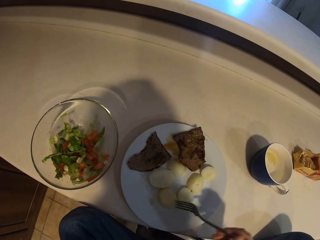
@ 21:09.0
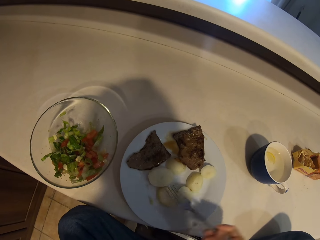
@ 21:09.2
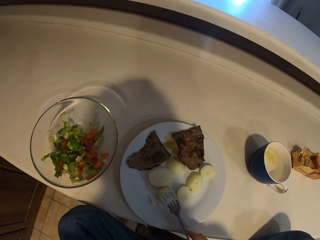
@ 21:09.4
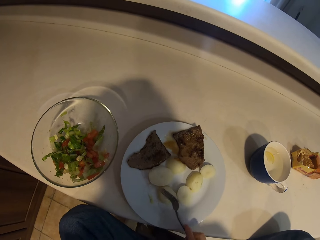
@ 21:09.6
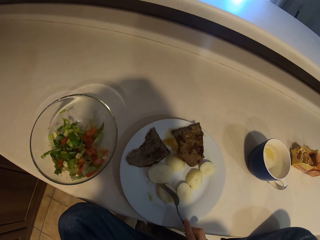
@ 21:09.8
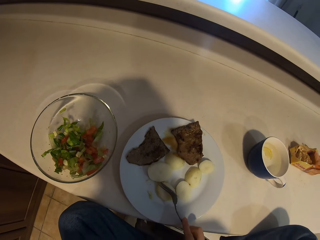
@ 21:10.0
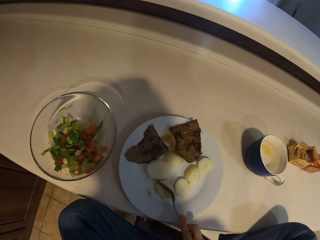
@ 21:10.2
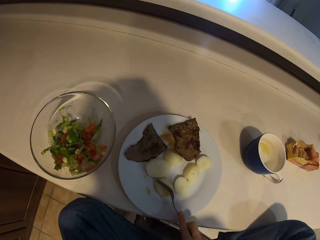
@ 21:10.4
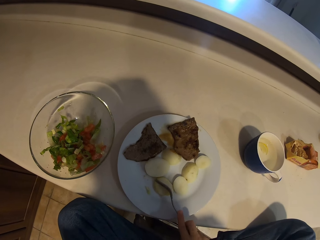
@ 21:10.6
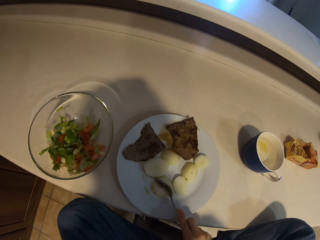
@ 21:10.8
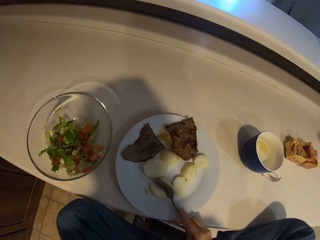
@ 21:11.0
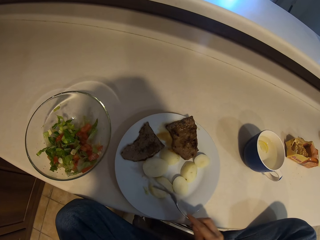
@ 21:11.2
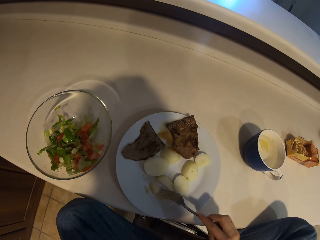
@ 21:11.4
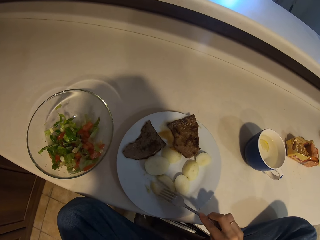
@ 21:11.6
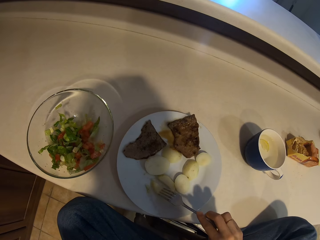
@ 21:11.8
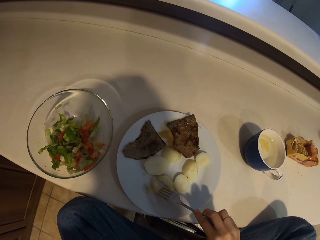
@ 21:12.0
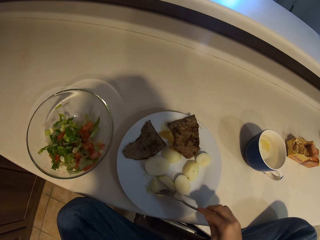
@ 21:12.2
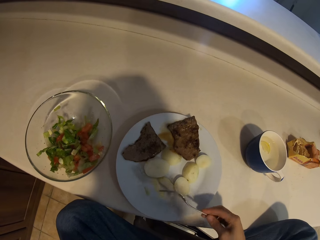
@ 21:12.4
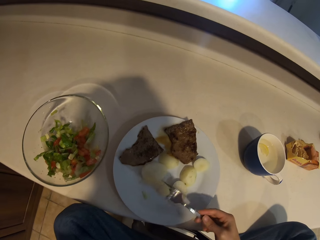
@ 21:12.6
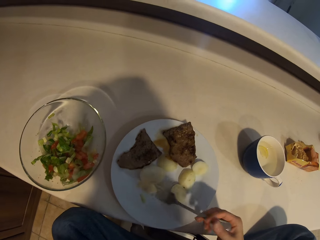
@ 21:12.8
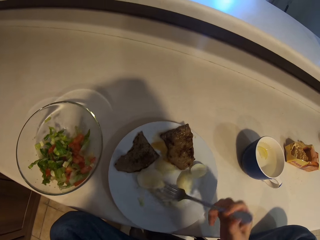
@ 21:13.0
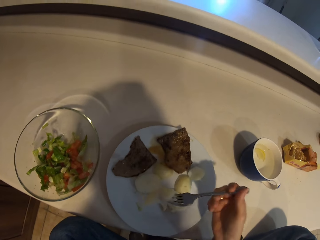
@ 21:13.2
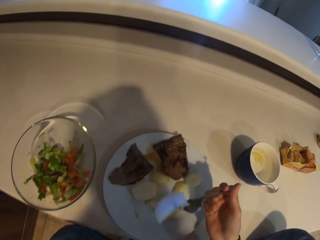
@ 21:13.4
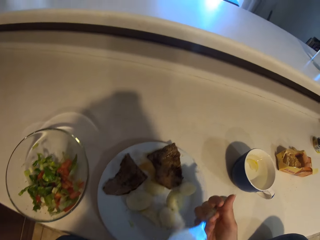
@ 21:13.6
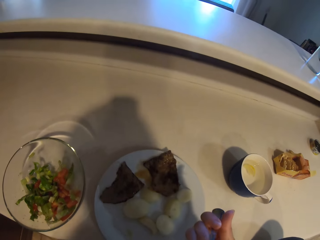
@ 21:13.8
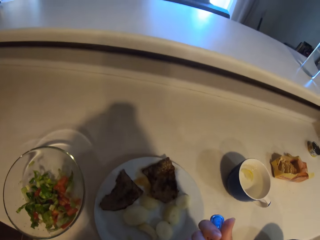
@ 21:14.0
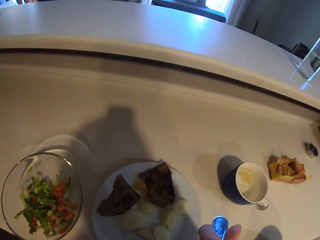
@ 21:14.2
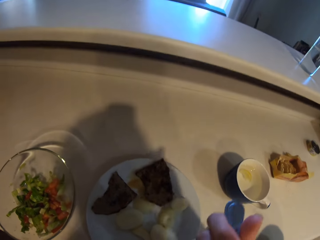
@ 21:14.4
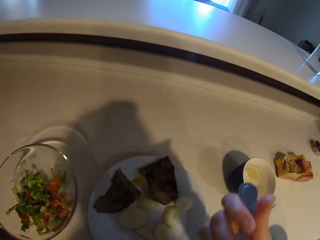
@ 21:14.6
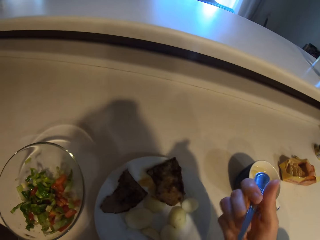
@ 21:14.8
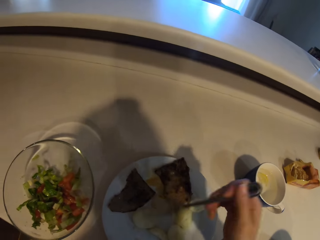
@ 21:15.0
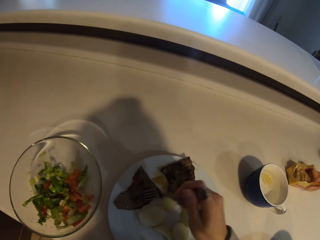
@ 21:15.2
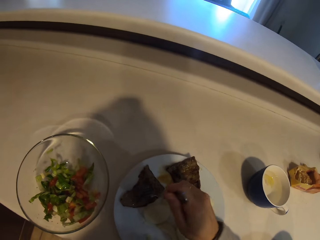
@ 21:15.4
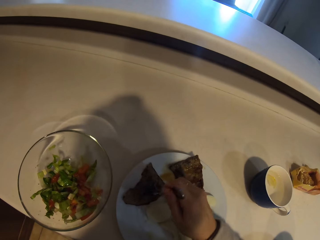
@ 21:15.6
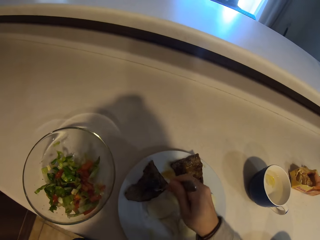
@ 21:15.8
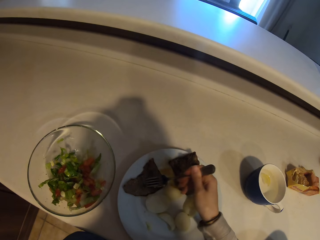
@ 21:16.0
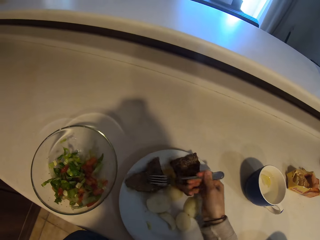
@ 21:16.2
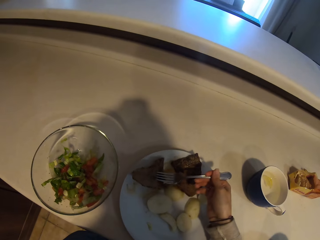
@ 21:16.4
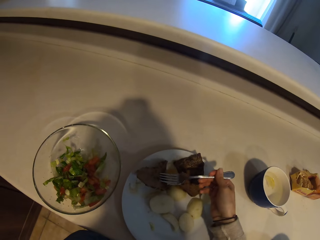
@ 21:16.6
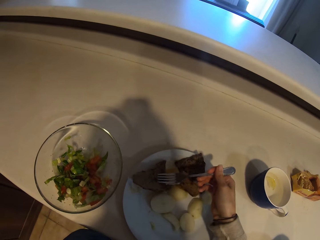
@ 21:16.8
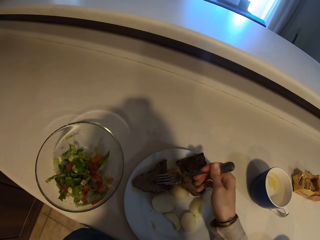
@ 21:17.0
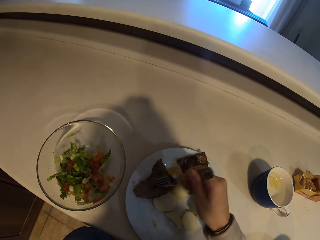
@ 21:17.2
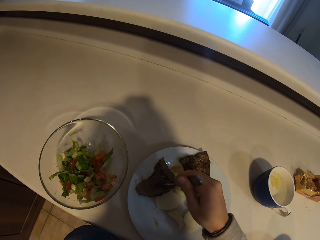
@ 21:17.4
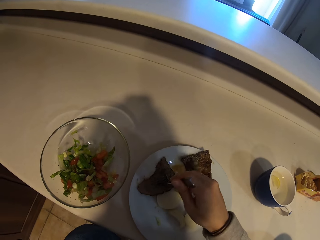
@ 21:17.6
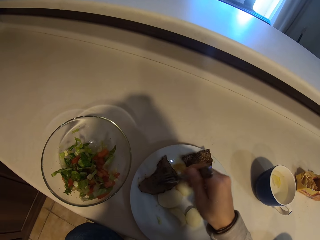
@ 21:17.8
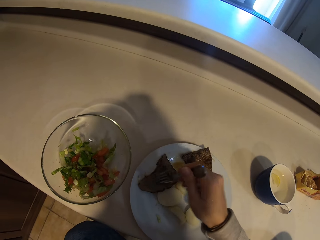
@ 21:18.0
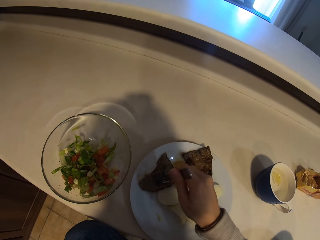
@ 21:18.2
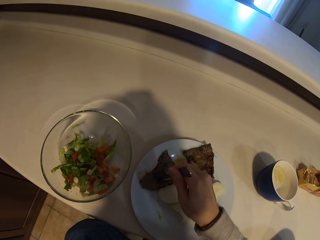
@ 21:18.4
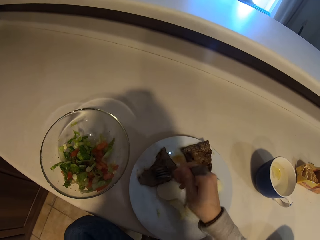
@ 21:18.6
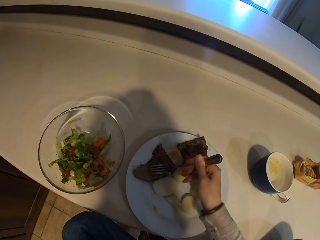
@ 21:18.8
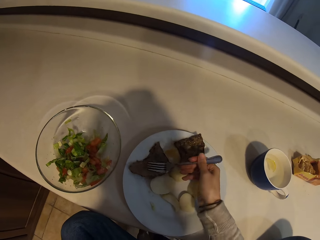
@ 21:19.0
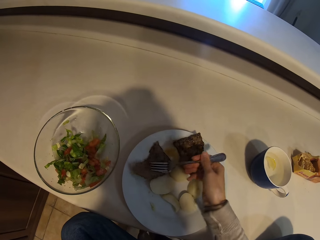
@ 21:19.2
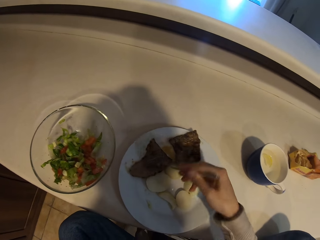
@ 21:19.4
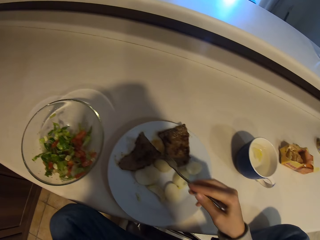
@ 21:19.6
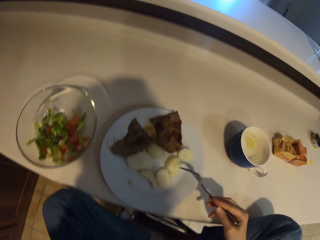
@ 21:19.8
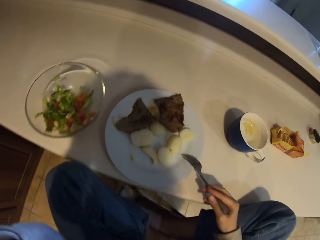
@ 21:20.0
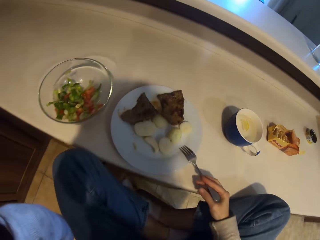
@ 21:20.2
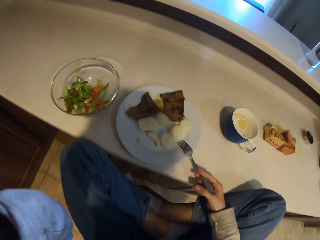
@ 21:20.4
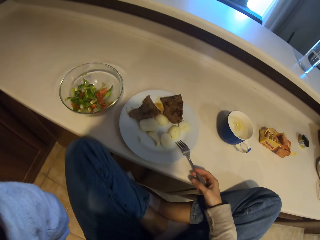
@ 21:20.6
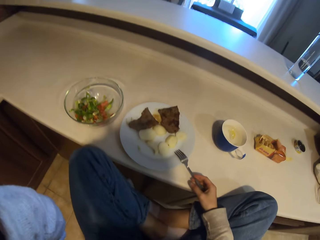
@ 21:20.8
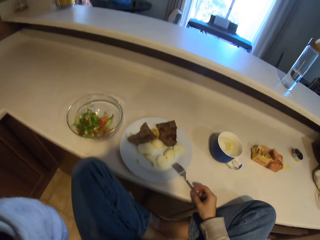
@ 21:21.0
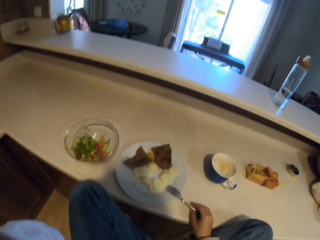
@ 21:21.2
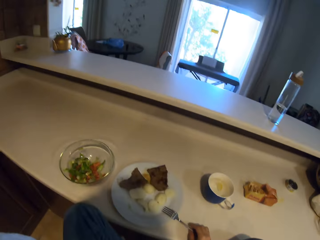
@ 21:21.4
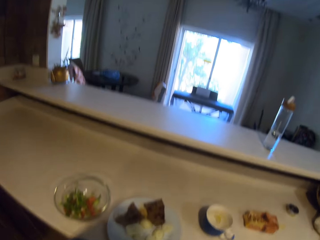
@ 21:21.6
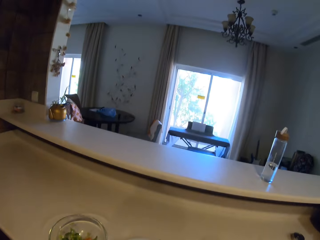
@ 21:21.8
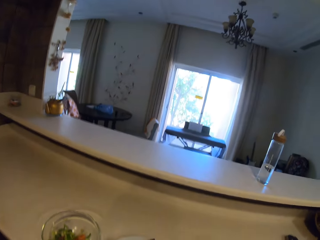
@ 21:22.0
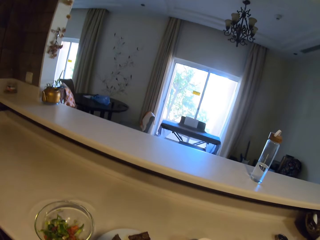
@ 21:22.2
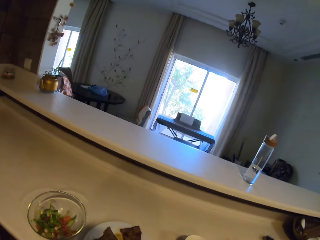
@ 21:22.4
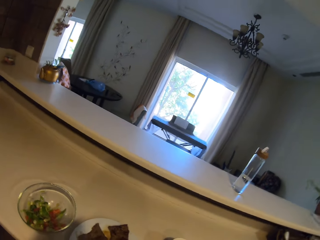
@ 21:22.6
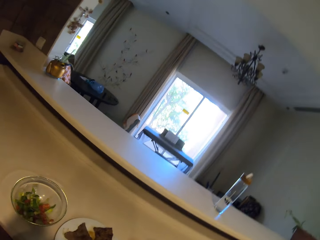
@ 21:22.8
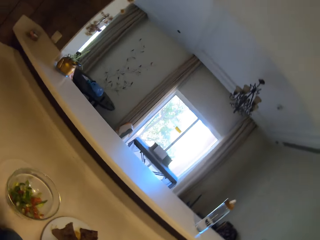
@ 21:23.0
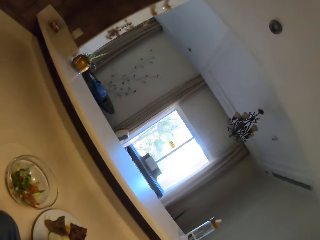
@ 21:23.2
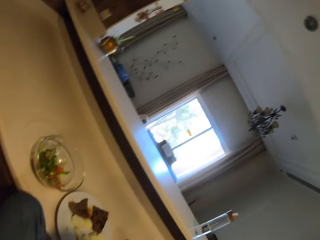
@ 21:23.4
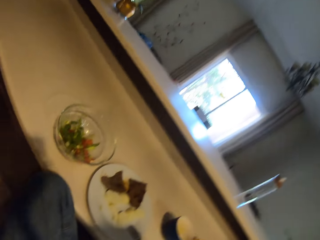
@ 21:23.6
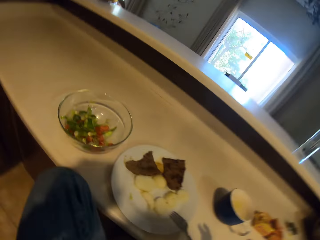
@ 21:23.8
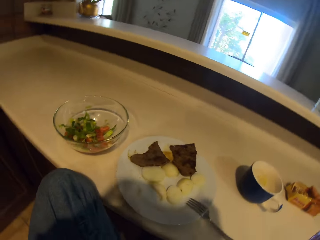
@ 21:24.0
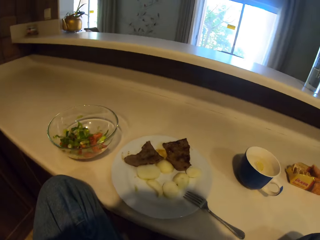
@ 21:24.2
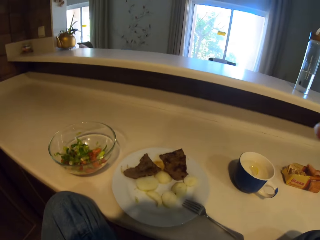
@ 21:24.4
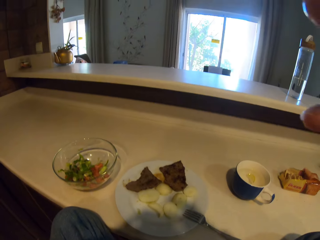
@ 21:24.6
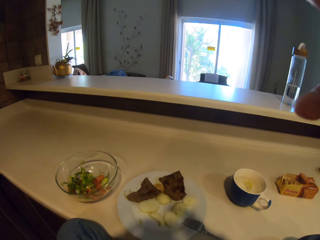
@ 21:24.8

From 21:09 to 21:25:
The camera wearer cuts the banana with the fork. They pick up the banana with the fork. They eat the banana. They pick up the meat with the fork. They put the fork on the plate. They do something. They look around the house. They adjust the camera.
